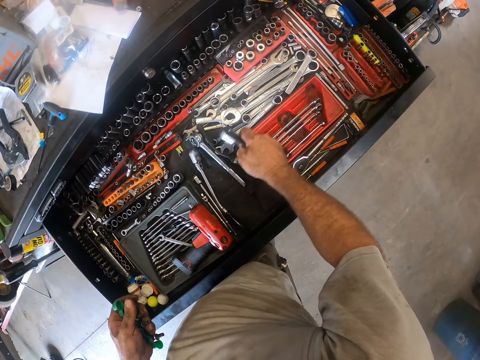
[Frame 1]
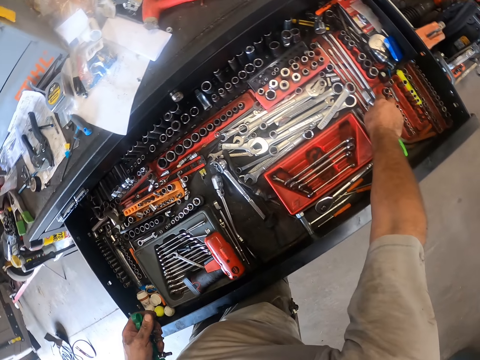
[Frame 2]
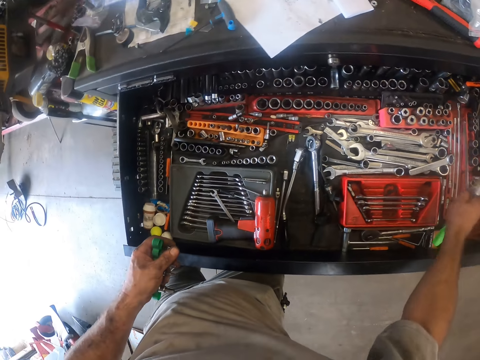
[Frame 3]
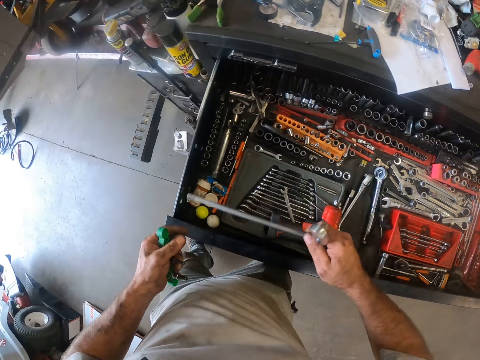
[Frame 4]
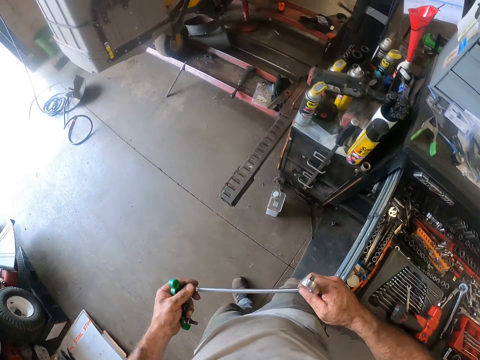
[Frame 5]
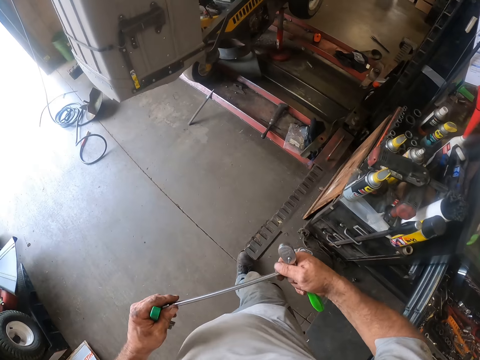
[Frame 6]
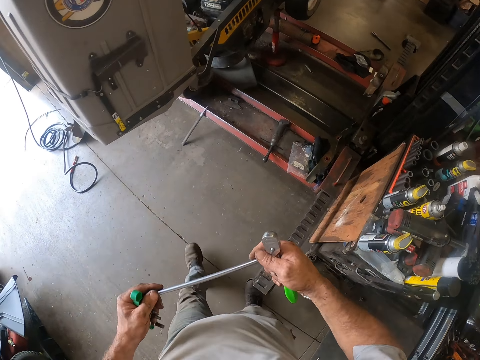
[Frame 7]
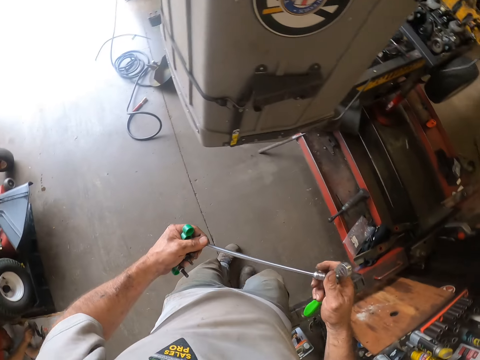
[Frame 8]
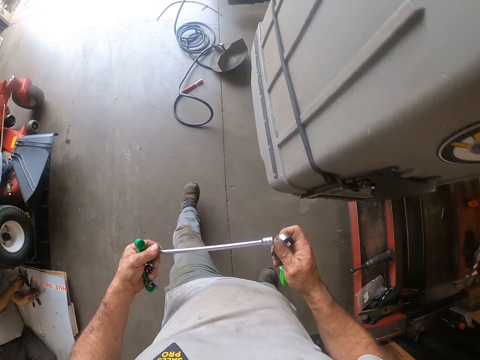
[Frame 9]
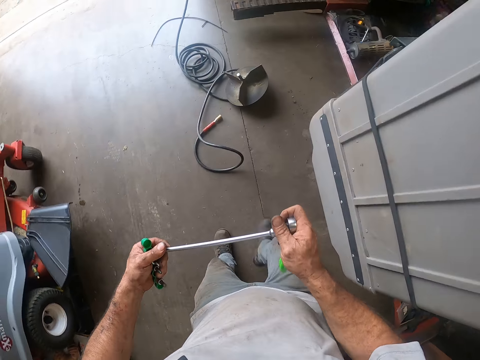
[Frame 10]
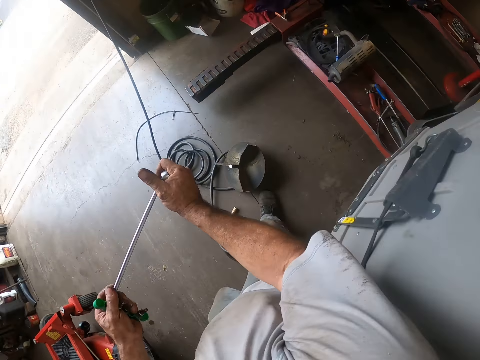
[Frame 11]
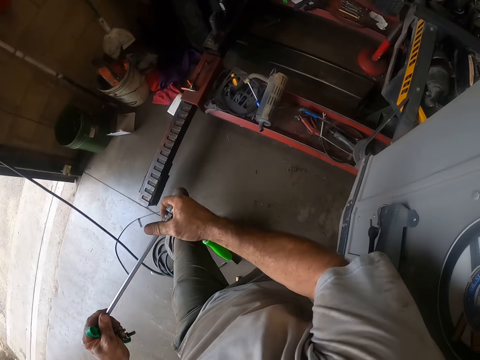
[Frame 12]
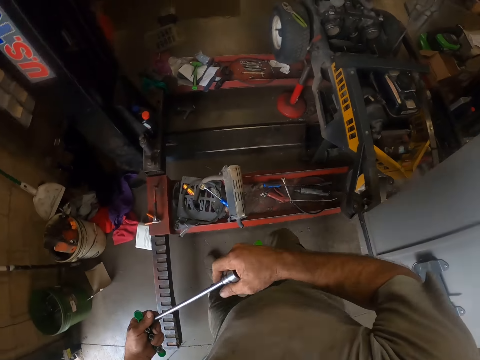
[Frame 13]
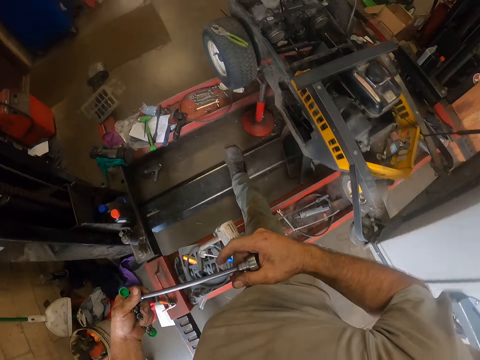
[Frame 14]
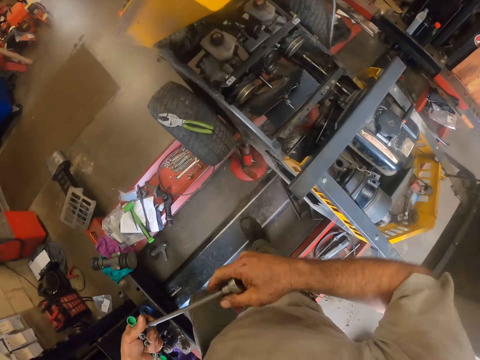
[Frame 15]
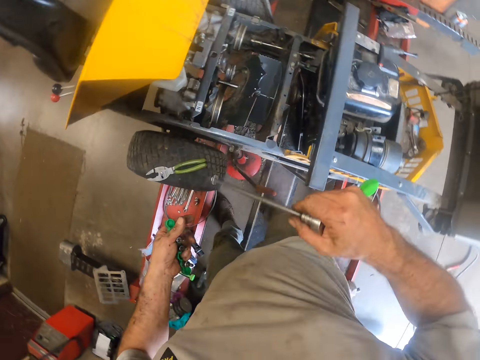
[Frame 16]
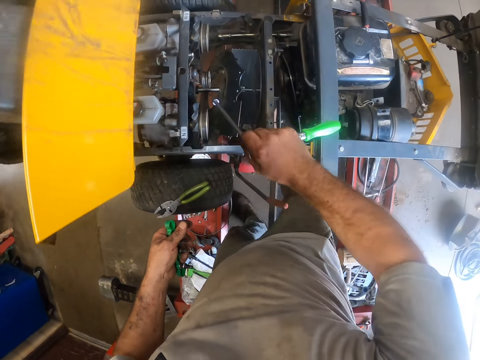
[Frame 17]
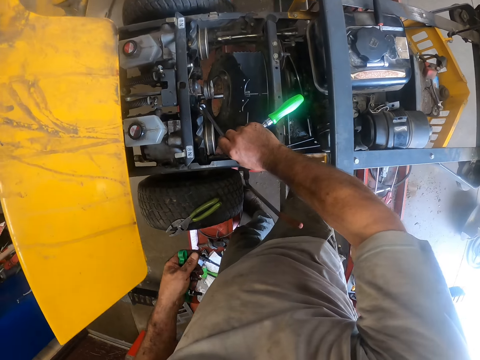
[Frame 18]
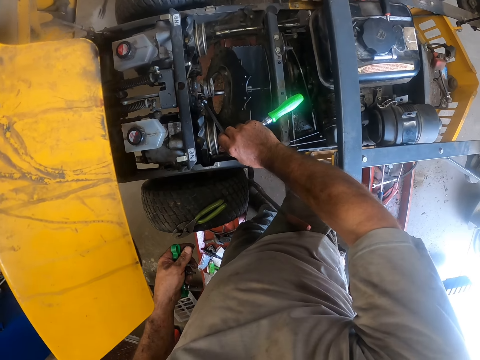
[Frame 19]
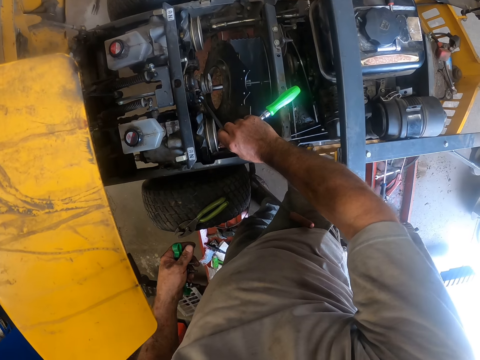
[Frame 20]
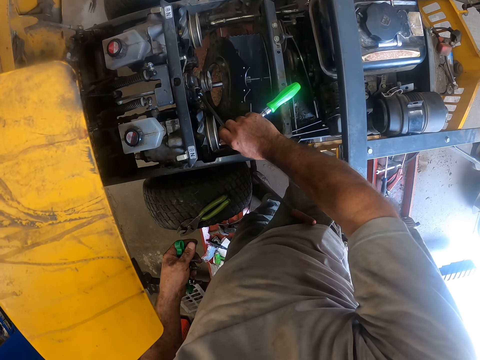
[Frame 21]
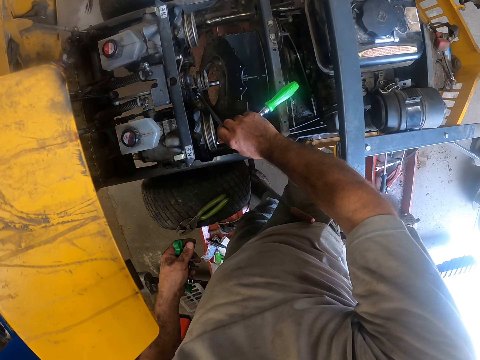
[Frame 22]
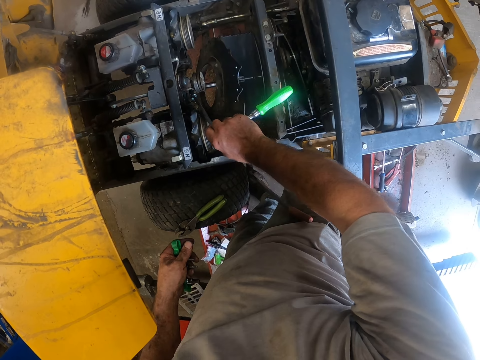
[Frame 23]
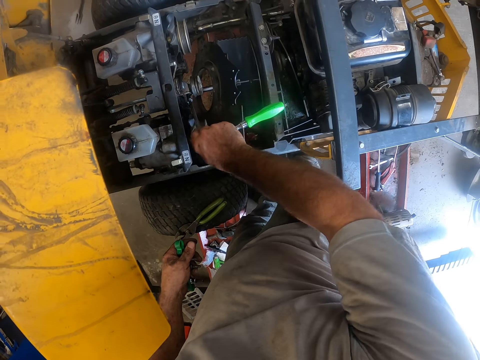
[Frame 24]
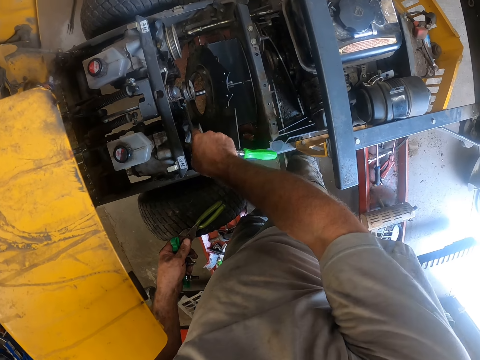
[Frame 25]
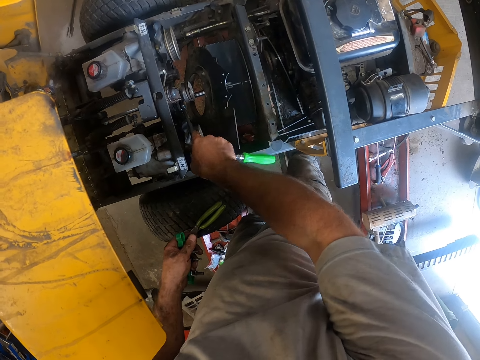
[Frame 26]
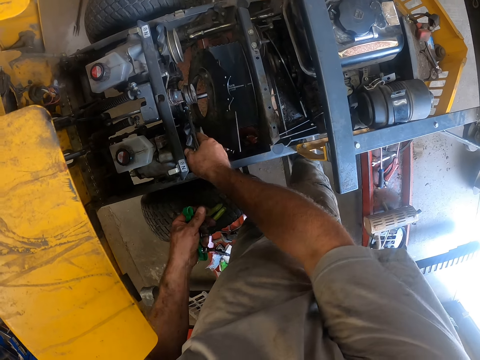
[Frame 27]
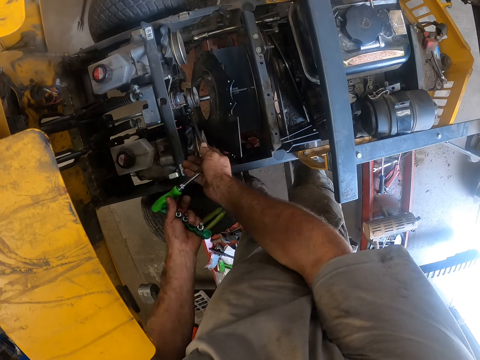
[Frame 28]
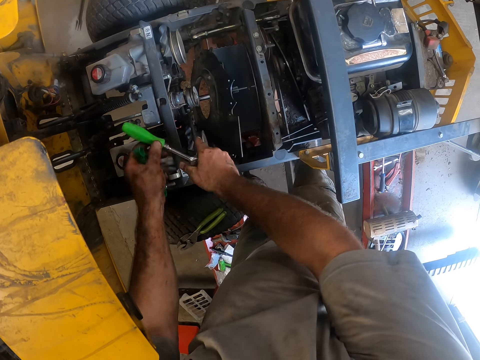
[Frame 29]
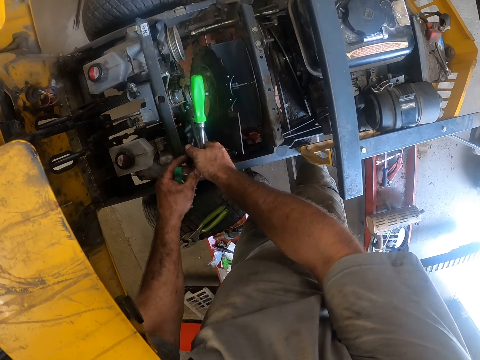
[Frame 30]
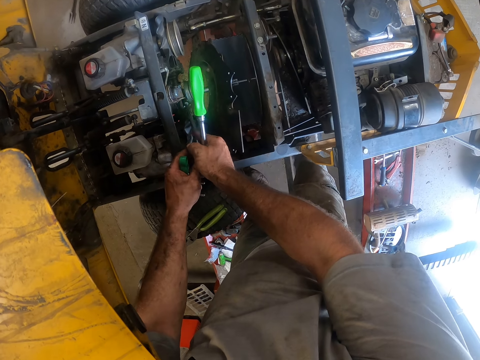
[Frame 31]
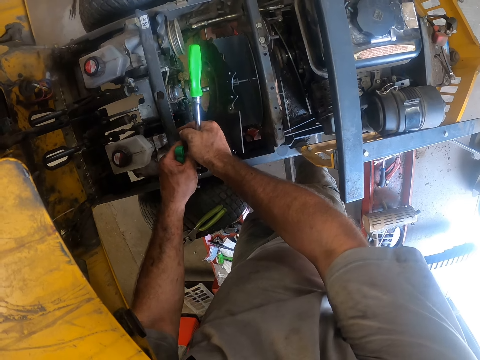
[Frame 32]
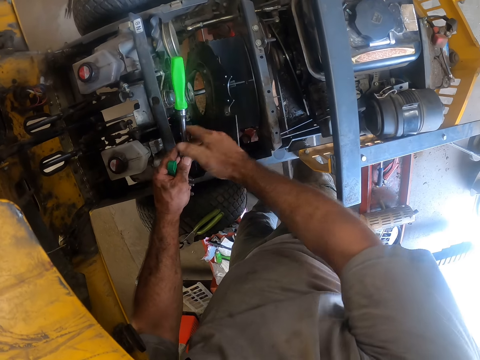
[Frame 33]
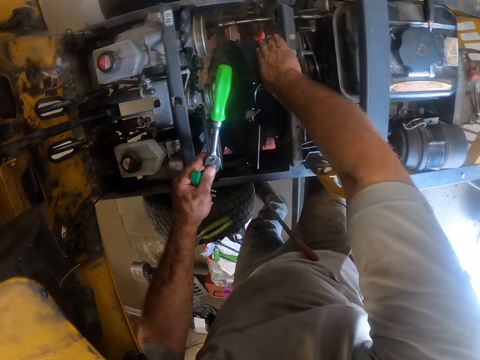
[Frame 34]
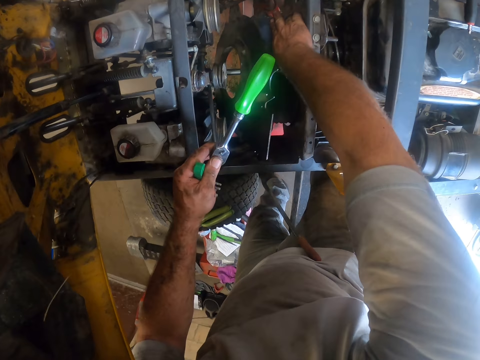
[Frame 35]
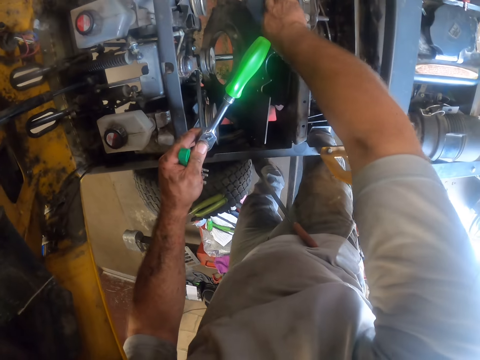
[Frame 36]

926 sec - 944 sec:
The camera wearer picks a spanner handle from the drawer. They pick a long box spanner from the drawer. They walk in the garage. They fix the long box spanner on the spanner handle. They walk across the mower worktable to the side of the lawn mower. They fix a bolt with the spanner. They fix the lawn mower with the long box spanner. They fasten the bolt.

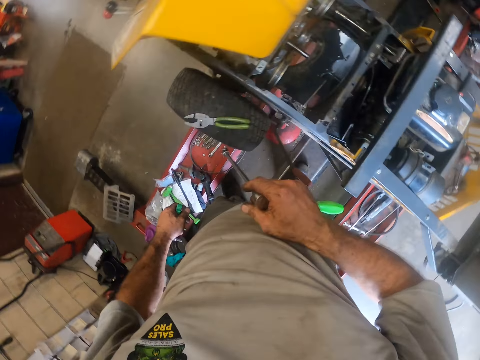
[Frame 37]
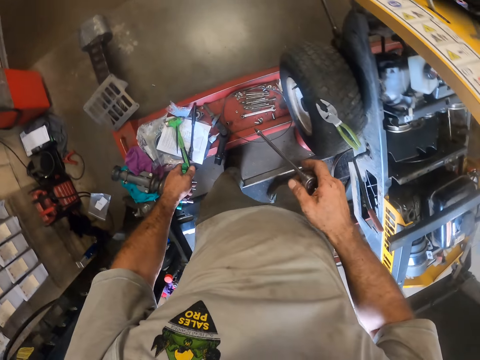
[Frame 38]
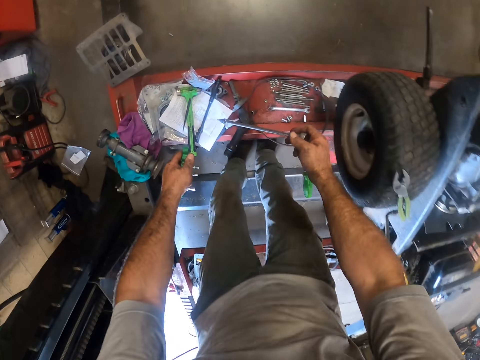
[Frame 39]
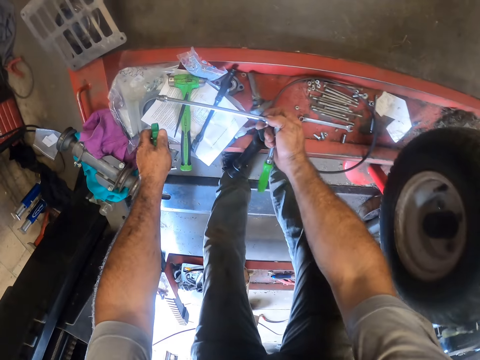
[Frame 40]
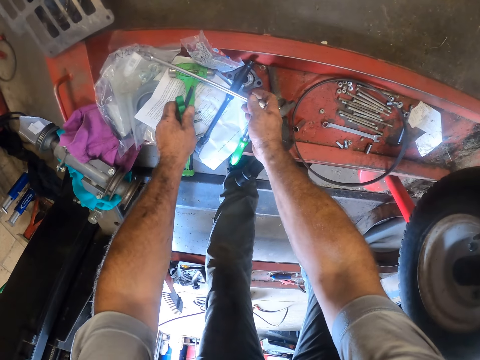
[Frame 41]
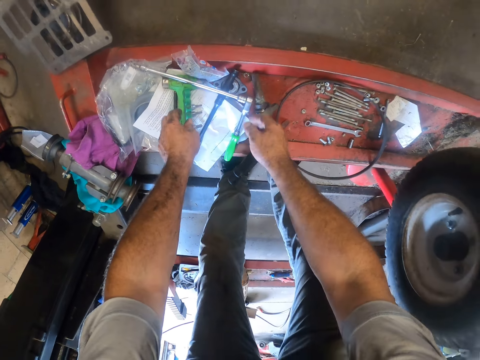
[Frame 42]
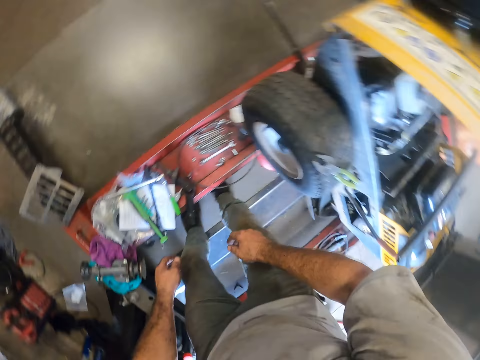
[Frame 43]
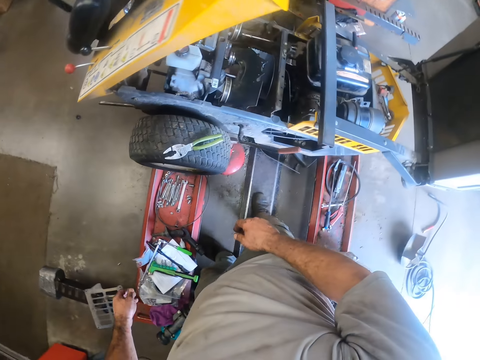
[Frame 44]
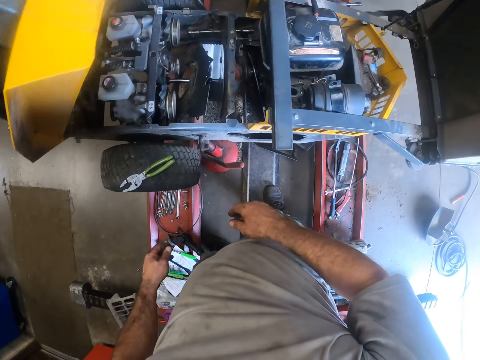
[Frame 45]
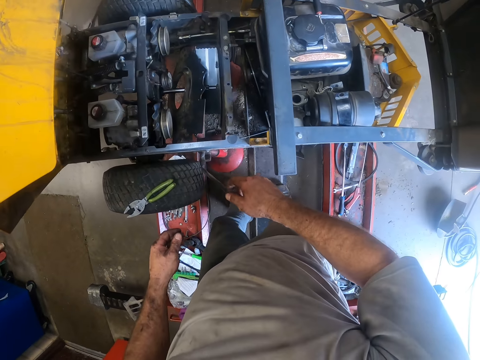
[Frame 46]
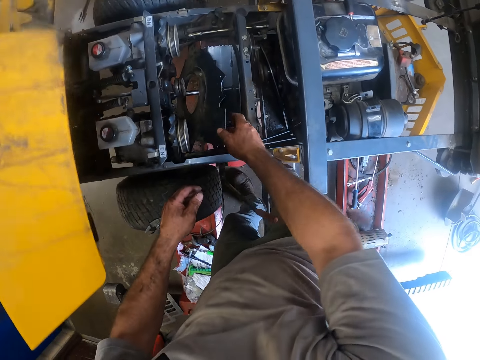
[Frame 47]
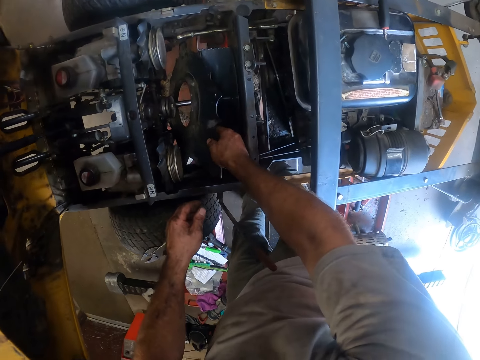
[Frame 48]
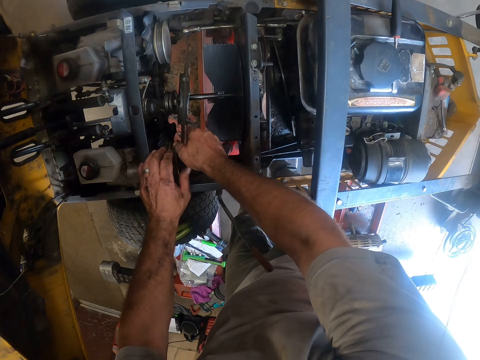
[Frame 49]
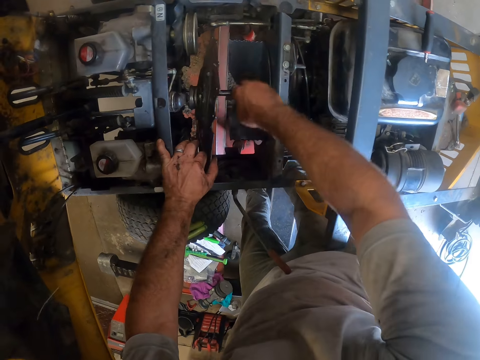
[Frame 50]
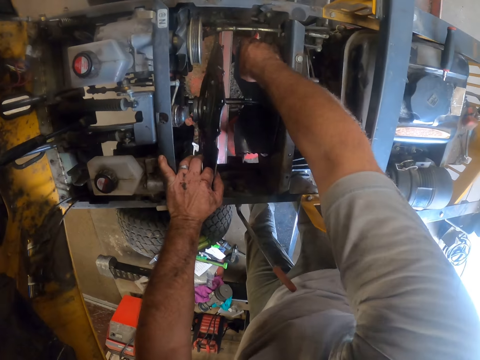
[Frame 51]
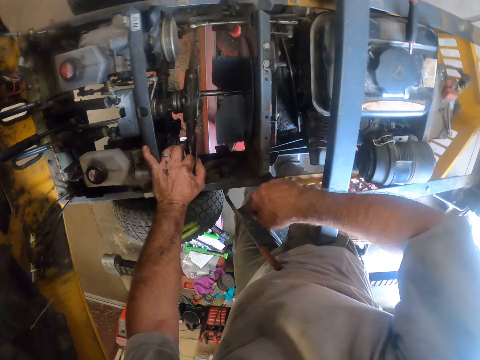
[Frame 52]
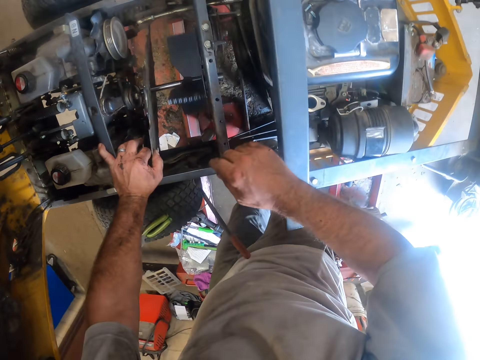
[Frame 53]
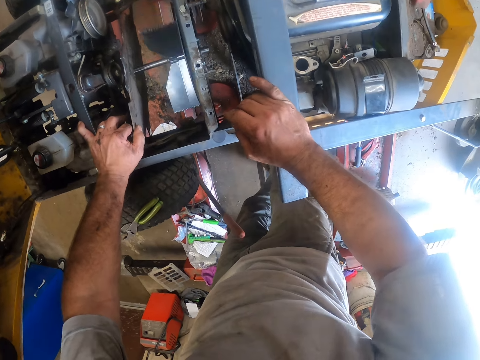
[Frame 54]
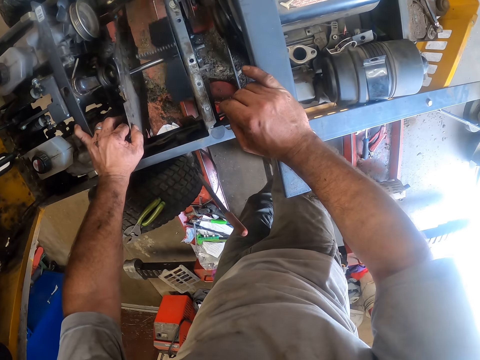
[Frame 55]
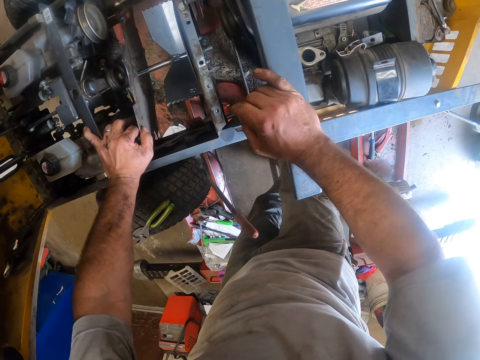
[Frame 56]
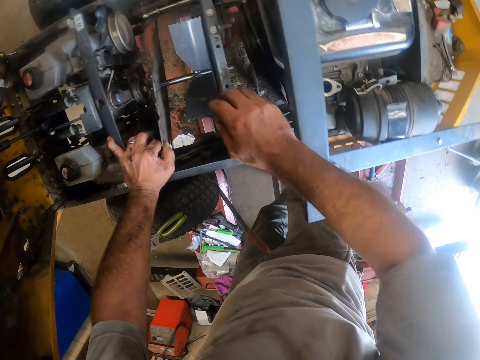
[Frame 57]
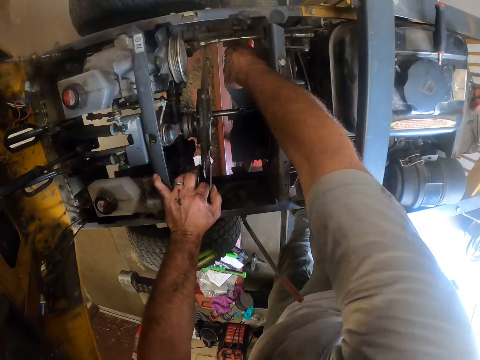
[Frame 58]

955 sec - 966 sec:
The camera wearer drops the long box spanner and the pack of socket wrench on the manual on the mower worktable. He holds the part of the lawn mower with his left hand. He rolls the lawn mower fan with his right hand. He places his right hand on the lawn mower.
